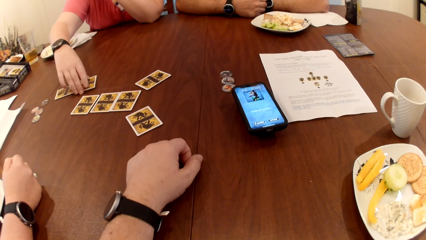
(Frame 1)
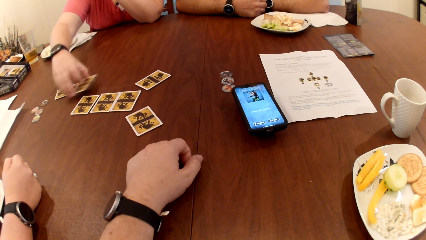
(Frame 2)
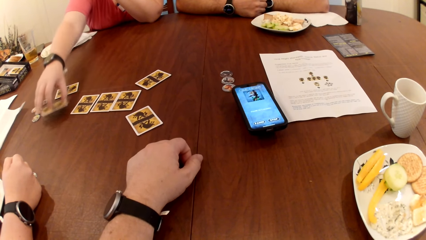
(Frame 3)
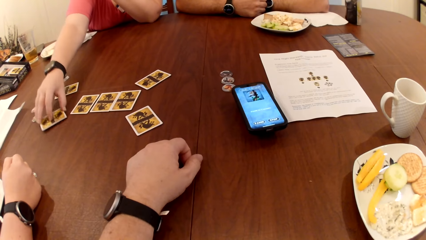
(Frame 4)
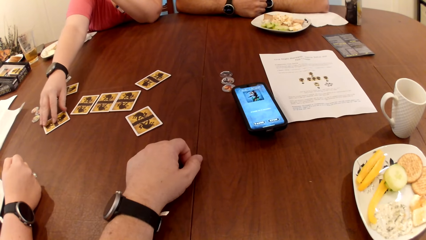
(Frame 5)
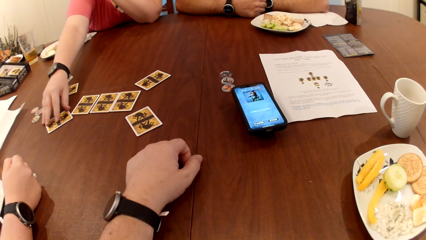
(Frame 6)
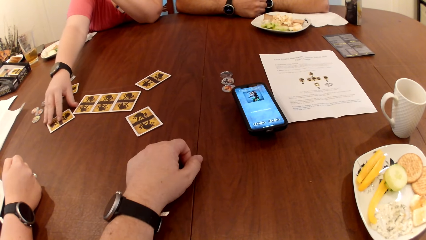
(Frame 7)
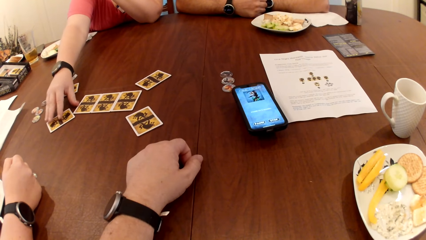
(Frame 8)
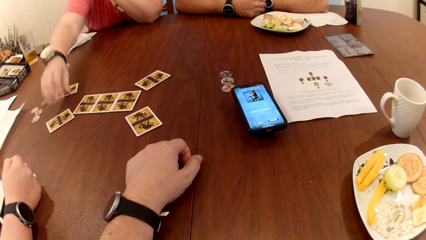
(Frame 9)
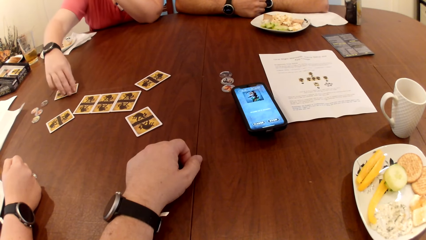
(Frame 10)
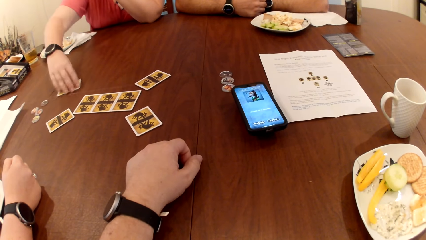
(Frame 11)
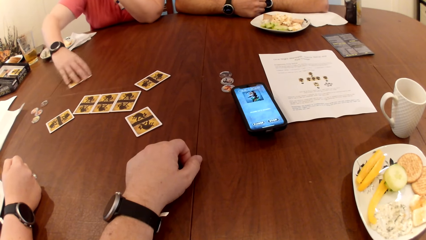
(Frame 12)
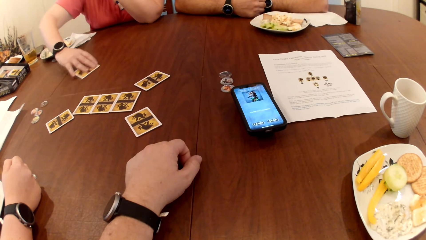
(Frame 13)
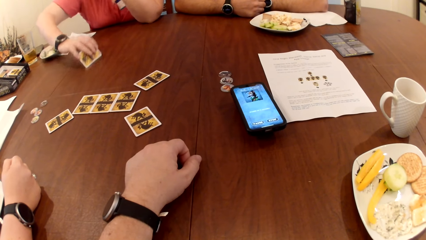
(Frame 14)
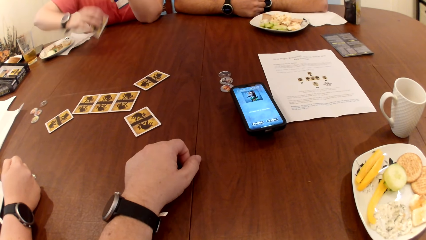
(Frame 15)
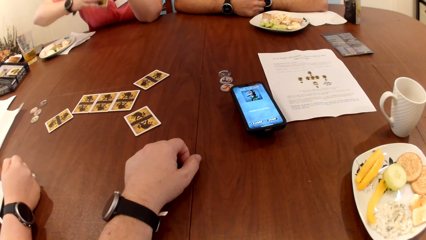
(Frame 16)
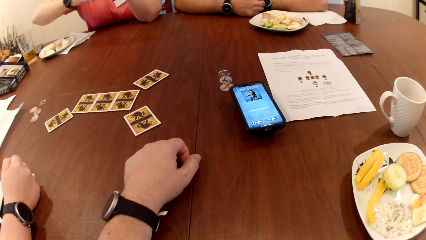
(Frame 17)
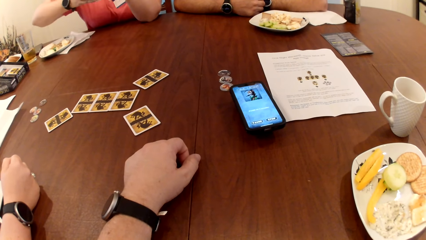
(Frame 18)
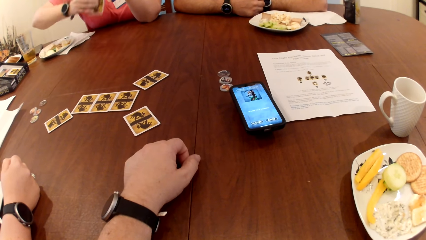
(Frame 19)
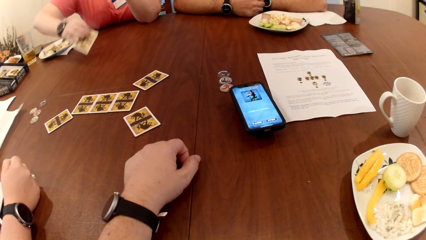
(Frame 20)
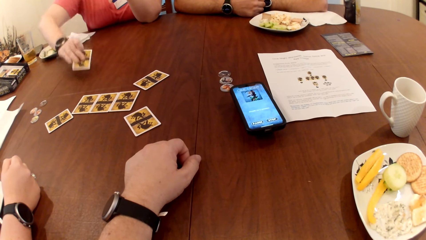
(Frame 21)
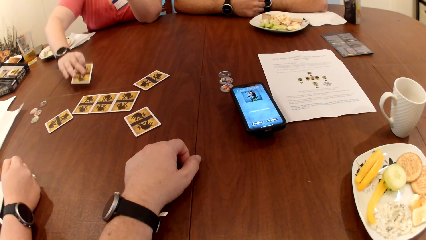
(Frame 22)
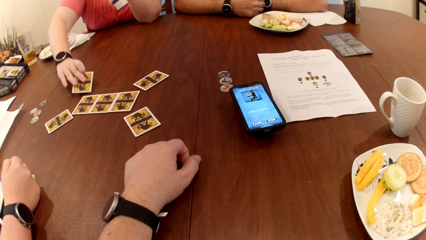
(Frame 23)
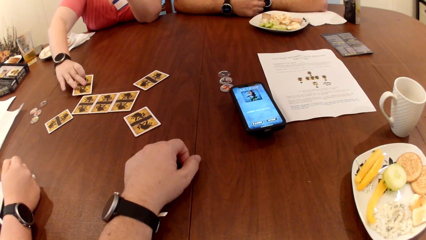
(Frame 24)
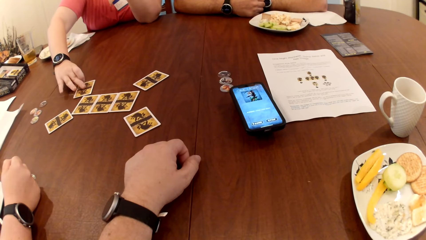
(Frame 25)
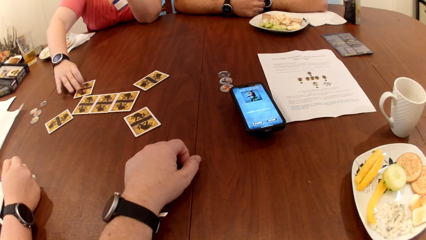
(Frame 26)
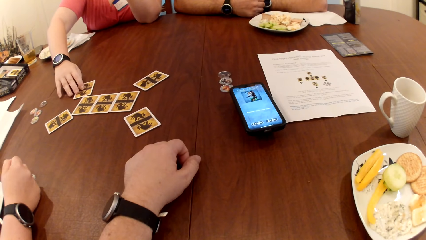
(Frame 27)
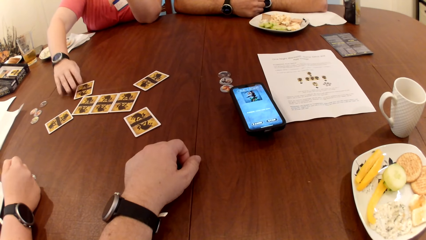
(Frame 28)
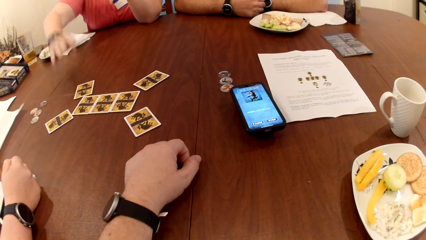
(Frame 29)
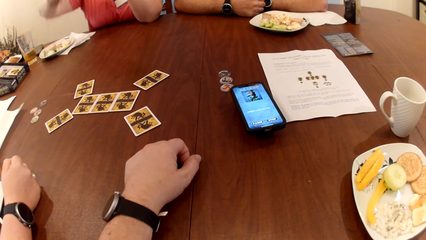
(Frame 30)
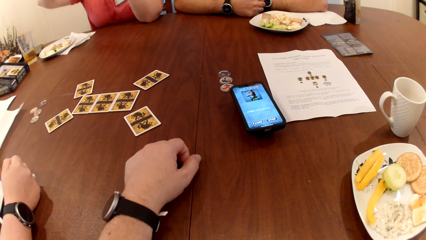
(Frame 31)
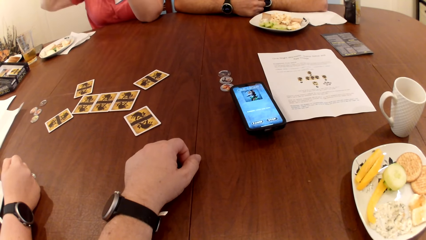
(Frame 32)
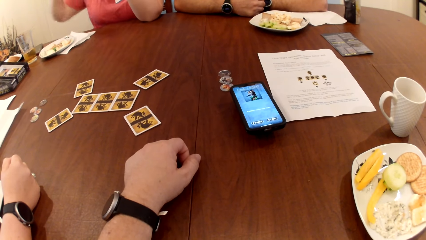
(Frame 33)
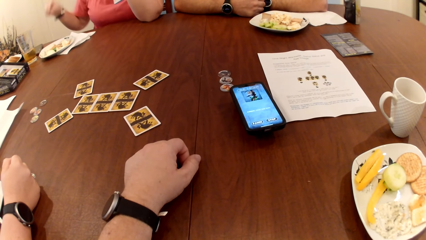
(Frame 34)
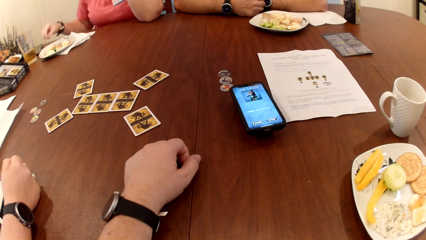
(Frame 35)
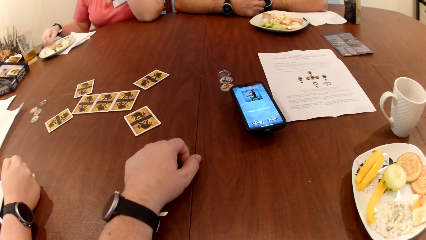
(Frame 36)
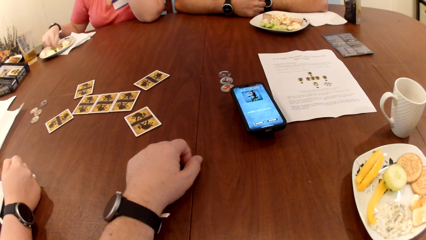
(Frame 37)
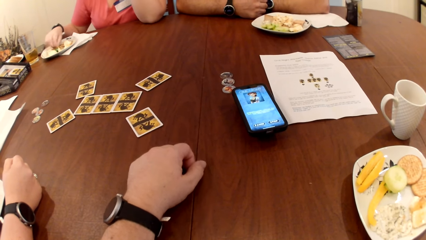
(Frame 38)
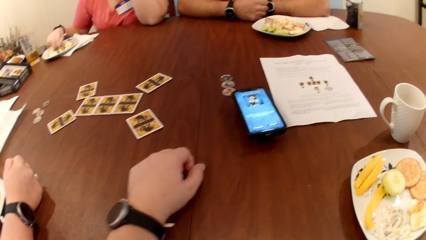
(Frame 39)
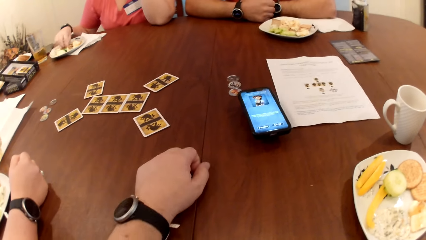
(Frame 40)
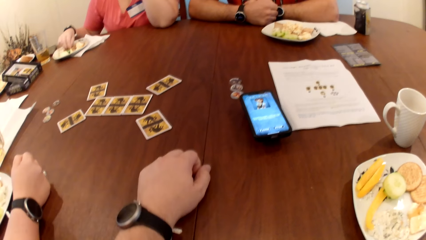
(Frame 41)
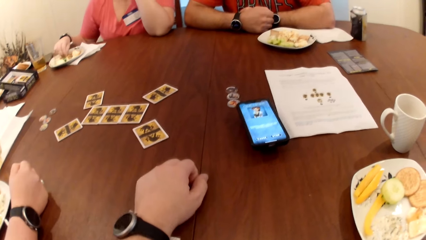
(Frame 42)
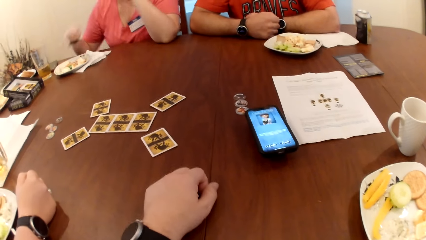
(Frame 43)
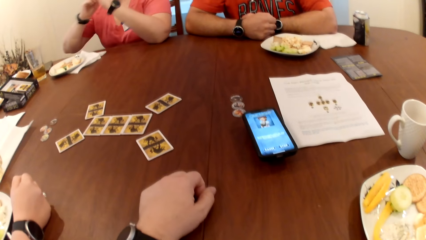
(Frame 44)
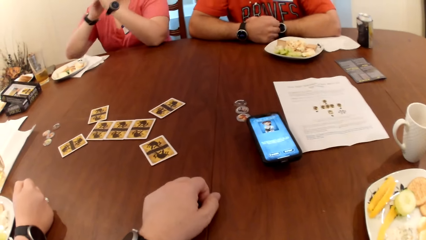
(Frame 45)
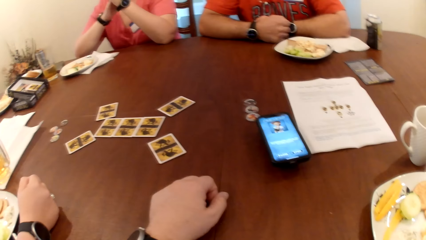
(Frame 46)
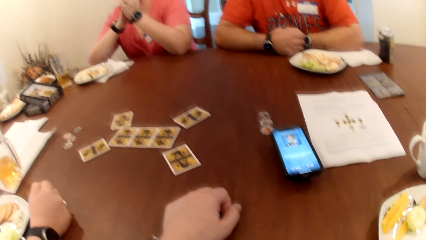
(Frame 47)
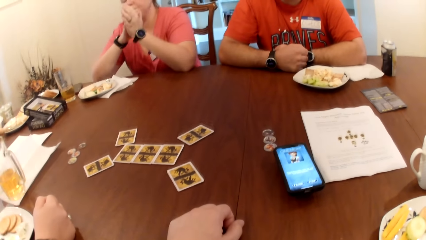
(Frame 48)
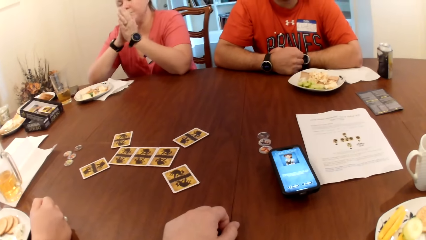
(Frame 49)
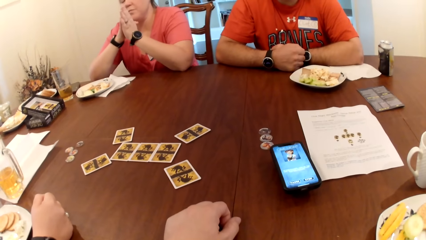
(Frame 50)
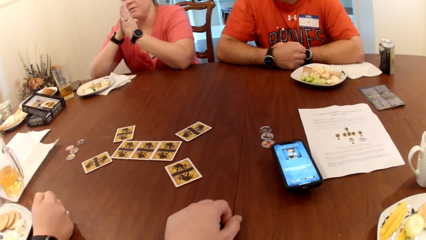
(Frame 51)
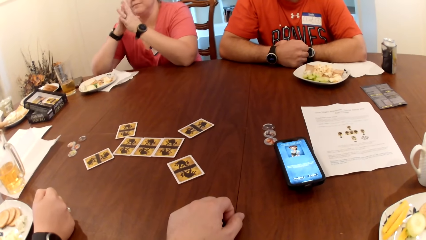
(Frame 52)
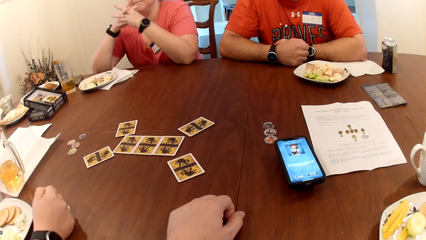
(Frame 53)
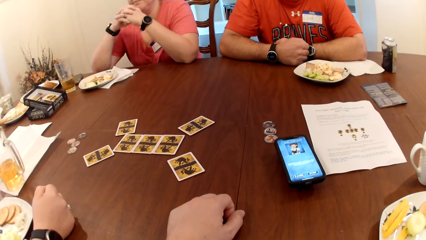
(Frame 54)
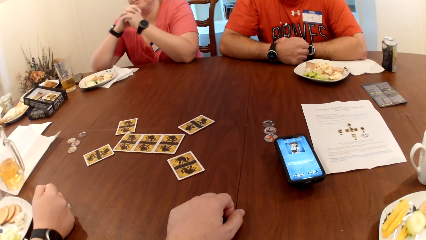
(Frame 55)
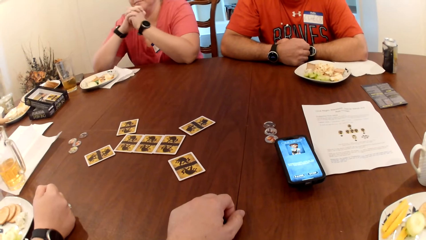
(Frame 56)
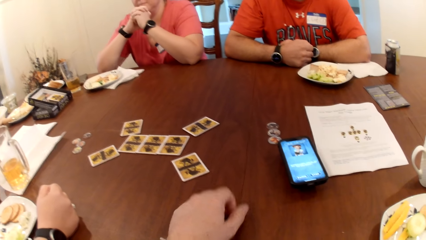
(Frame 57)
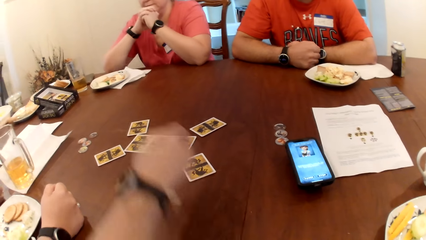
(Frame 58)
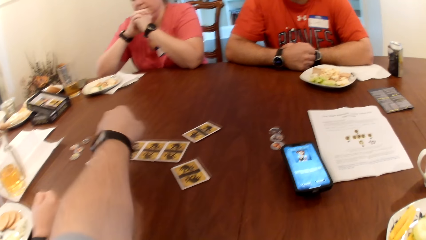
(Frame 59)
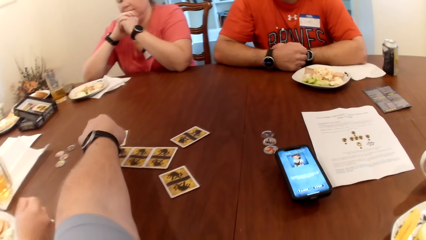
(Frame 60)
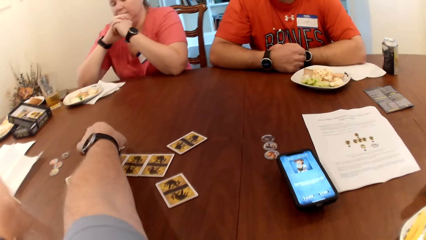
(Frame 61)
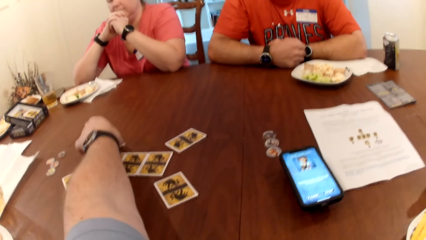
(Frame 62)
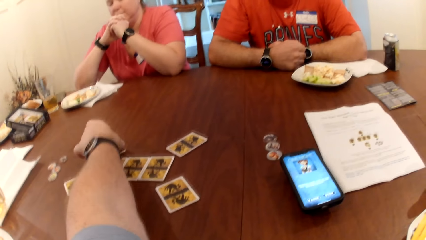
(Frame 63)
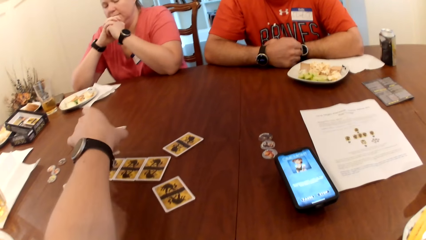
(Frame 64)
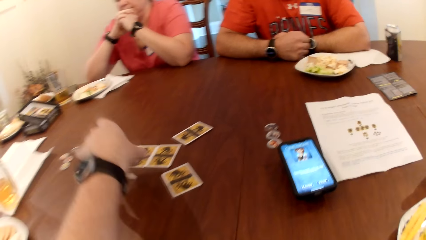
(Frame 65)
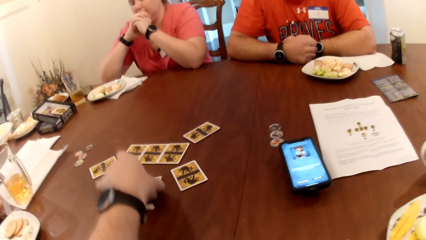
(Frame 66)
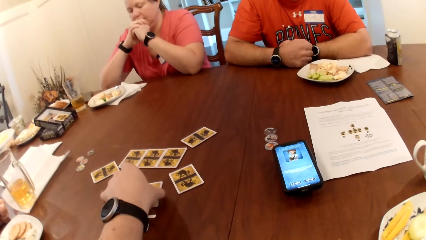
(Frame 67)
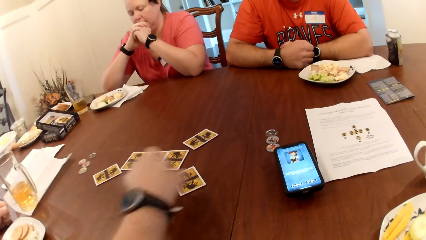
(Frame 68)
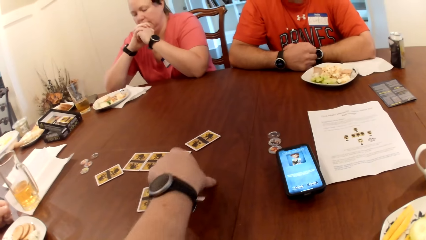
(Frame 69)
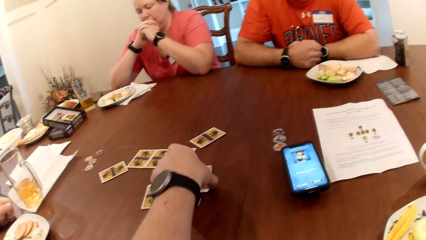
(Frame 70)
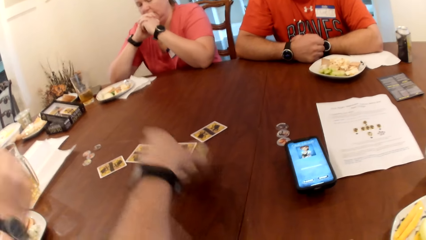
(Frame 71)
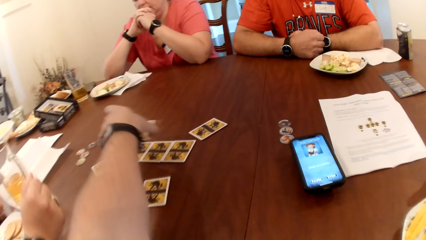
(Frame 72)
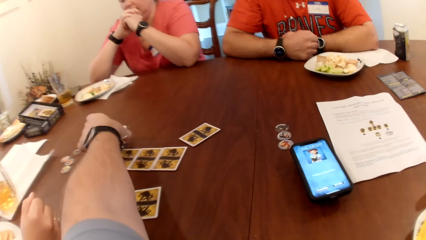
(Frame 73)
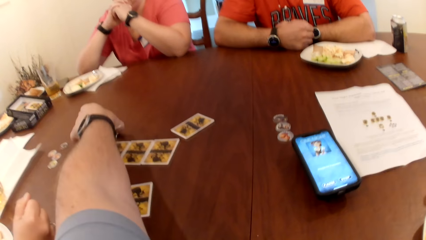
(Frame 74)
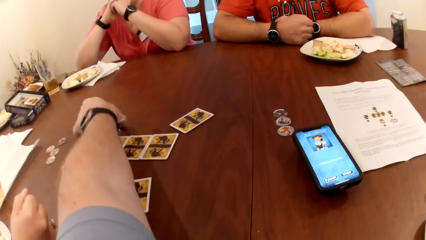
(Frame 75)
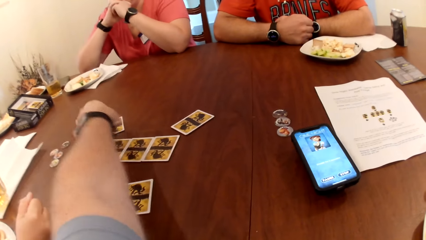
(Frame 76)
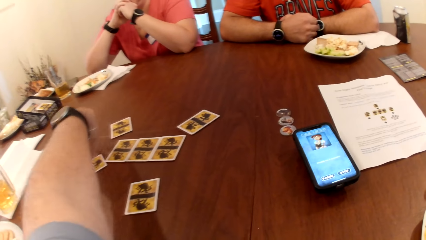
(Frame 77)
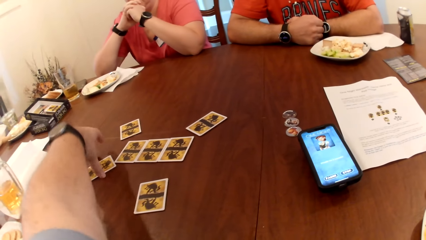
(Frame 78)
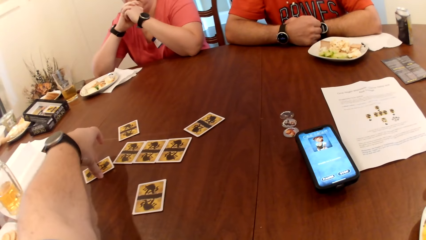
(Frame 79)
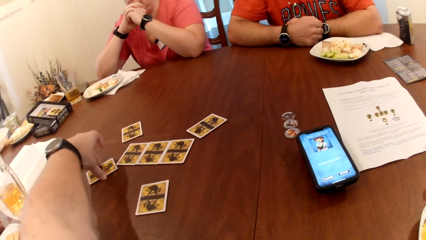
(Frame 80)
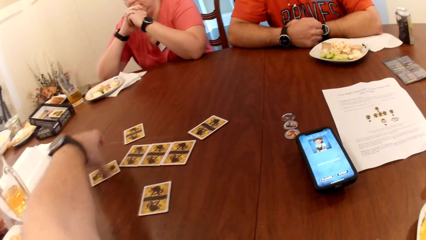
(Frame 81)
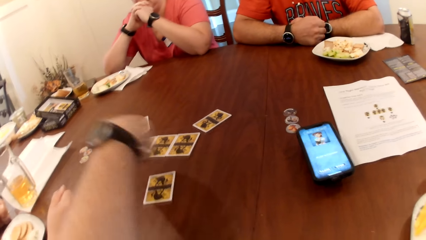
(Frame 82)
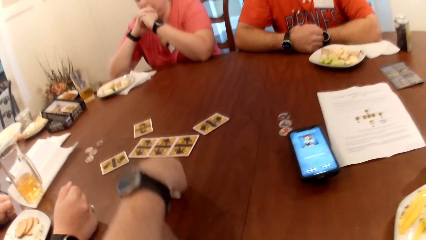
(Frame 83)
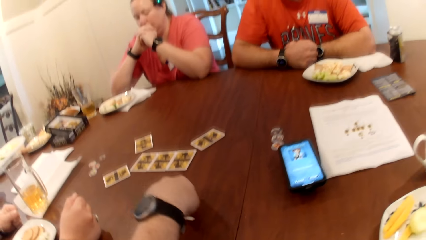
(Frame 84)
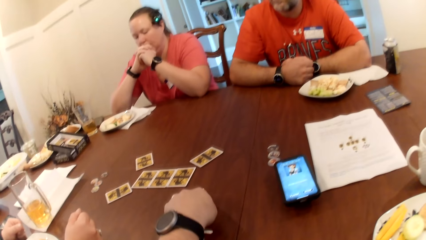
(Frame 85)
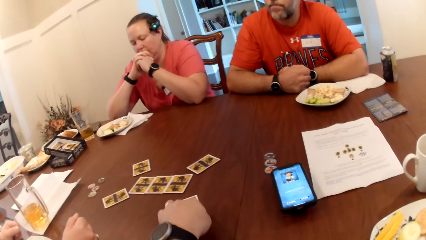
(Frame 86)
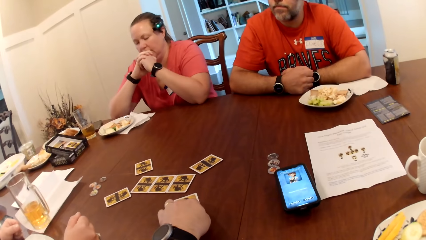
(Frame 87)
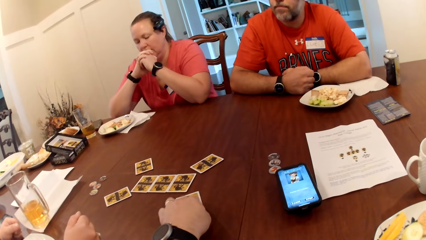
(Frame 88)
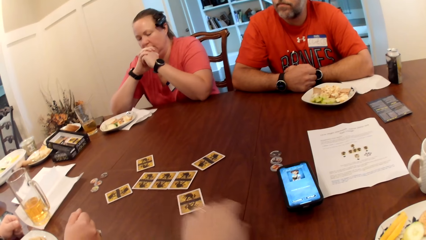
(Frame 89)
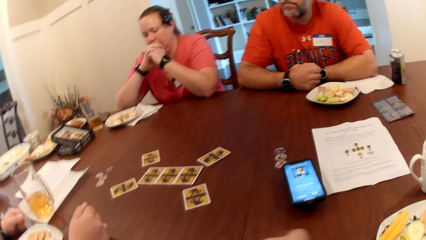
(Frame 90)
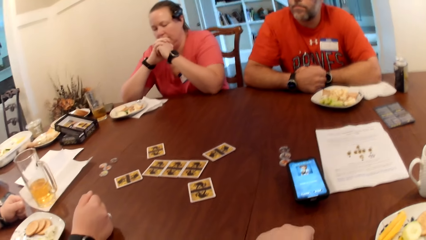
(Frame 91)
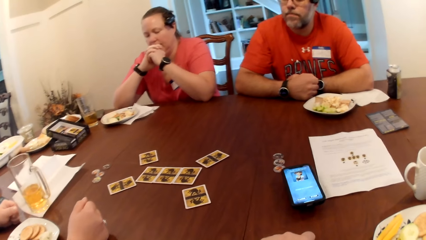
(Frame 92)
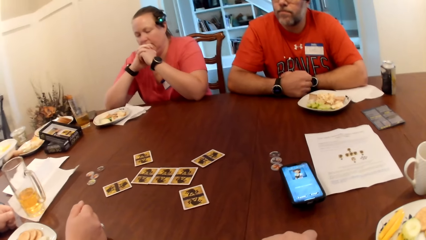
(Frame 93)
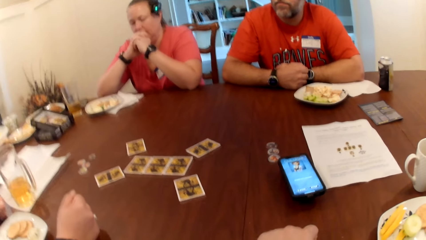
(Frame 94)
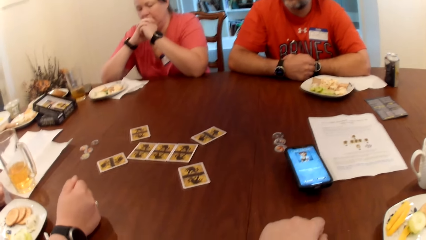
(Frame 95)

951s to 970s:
The woman picks up the card on the table with her right hand, drops the card on the table with her right hand, picks up the card on the table with her right hand, and drops the card on the table with her right hand. The camera wearer picks up the card on the table with his left hand. He plays the card. He drops the card on the table with his left hand. He picks up the card on the table with his left hand. He drops the card on the table with his left hand. He adjusts the card on the table with his left hand. He adjusts the card again.
